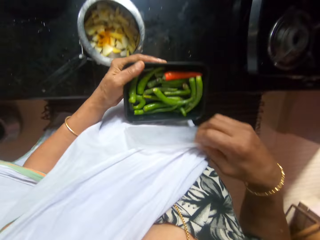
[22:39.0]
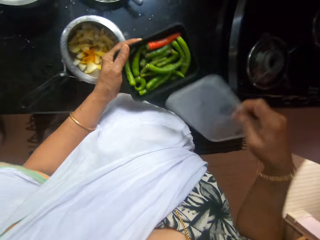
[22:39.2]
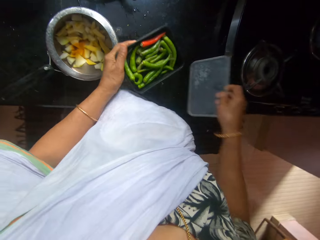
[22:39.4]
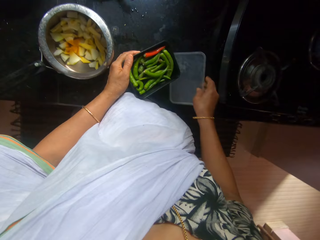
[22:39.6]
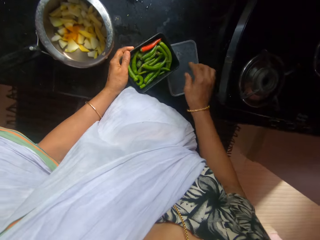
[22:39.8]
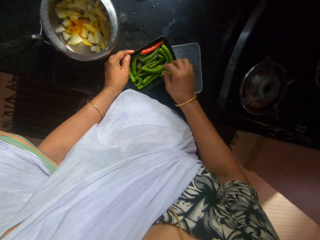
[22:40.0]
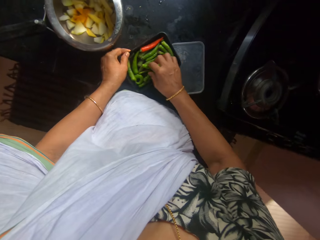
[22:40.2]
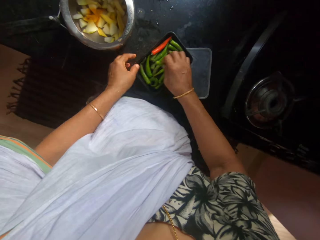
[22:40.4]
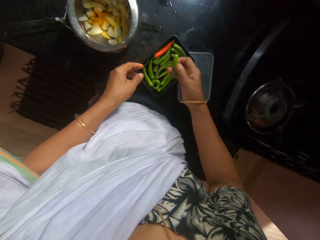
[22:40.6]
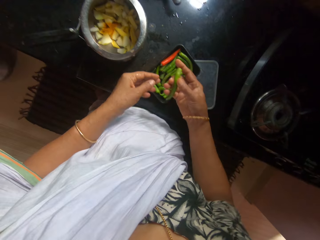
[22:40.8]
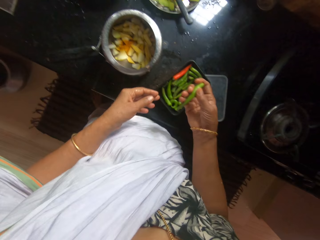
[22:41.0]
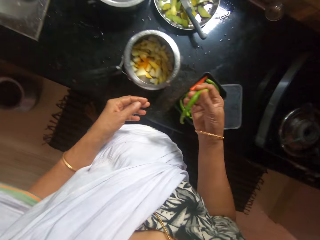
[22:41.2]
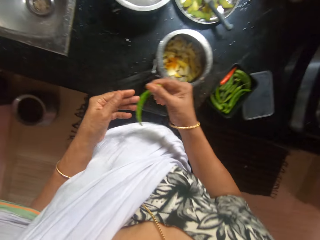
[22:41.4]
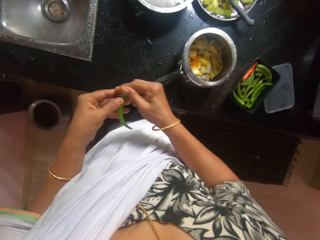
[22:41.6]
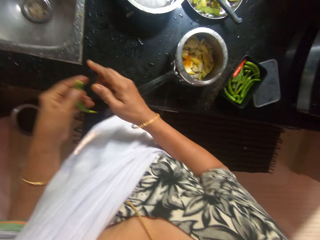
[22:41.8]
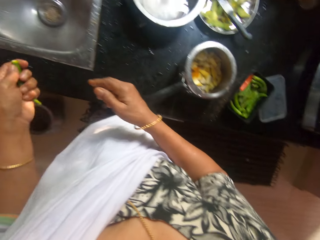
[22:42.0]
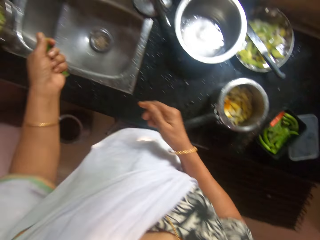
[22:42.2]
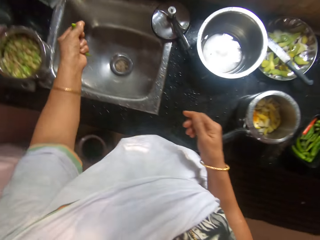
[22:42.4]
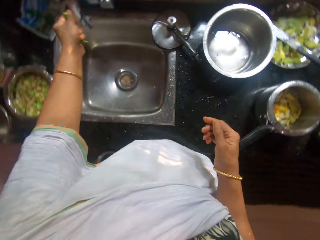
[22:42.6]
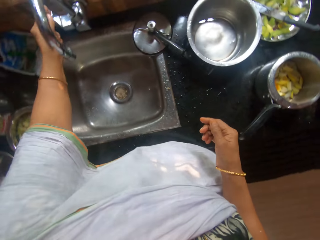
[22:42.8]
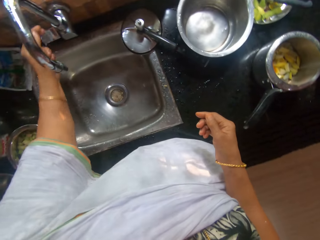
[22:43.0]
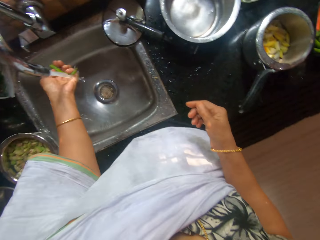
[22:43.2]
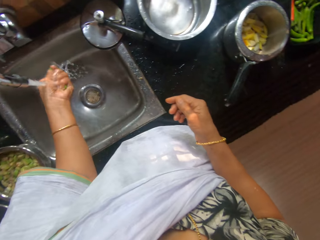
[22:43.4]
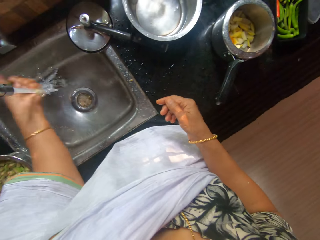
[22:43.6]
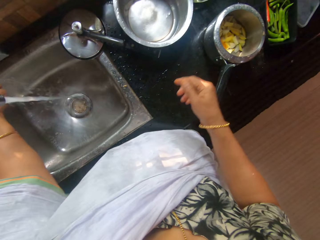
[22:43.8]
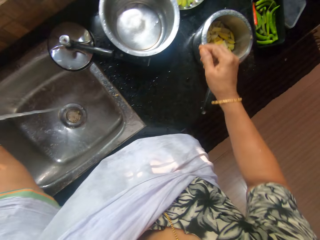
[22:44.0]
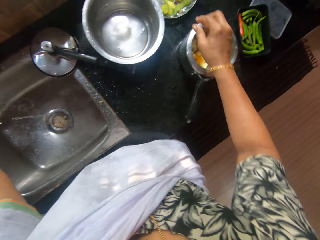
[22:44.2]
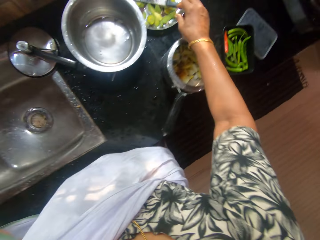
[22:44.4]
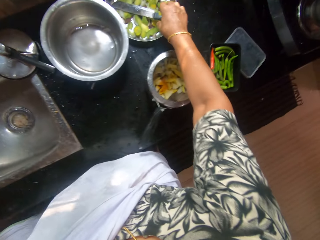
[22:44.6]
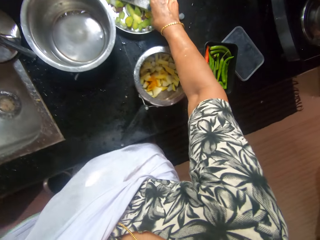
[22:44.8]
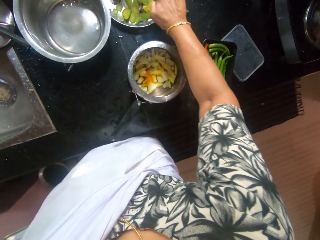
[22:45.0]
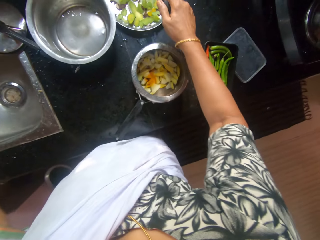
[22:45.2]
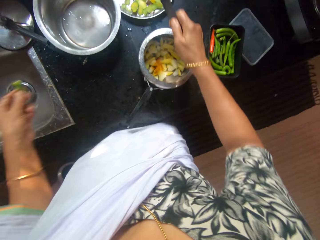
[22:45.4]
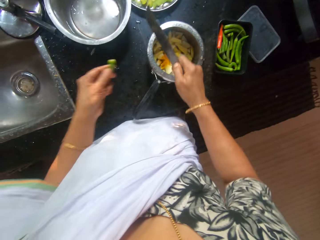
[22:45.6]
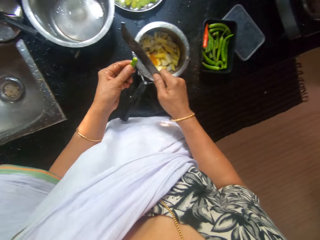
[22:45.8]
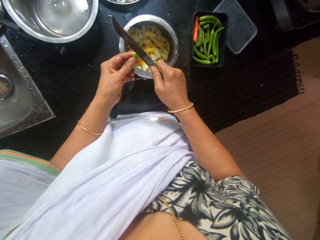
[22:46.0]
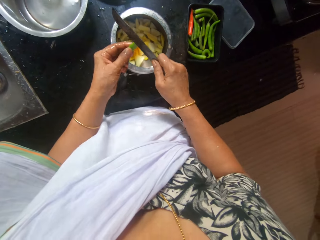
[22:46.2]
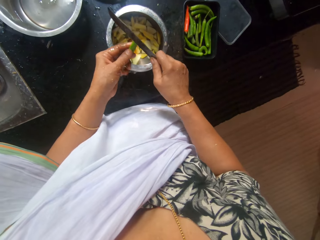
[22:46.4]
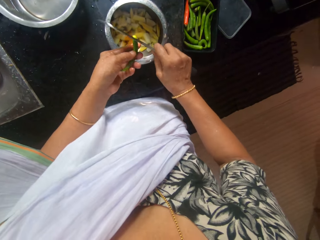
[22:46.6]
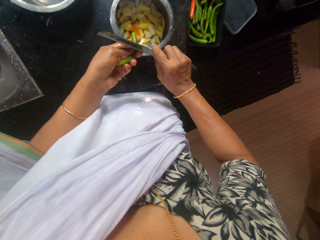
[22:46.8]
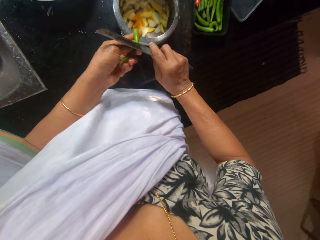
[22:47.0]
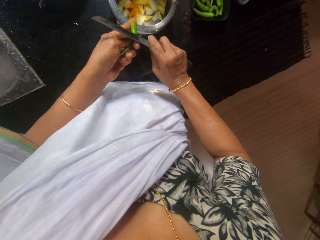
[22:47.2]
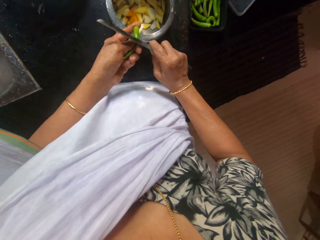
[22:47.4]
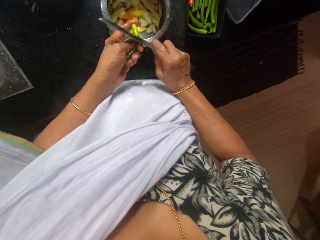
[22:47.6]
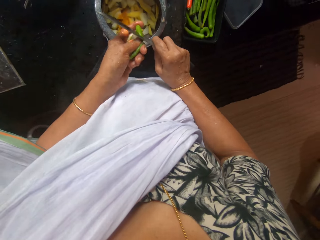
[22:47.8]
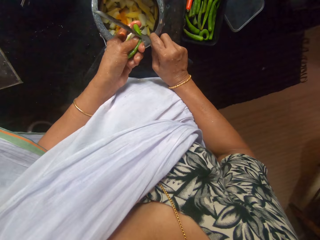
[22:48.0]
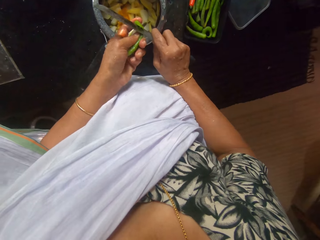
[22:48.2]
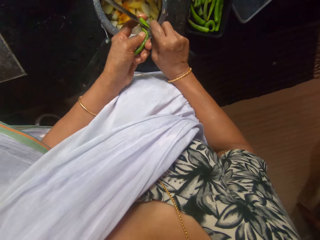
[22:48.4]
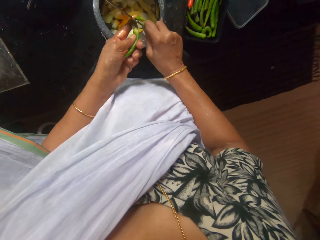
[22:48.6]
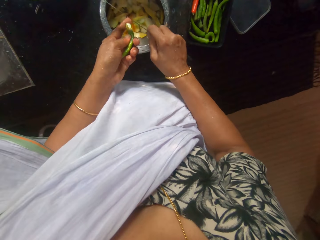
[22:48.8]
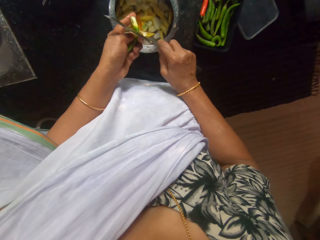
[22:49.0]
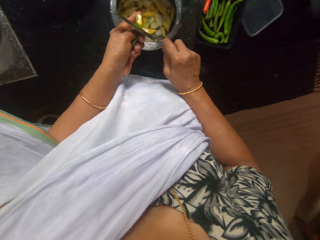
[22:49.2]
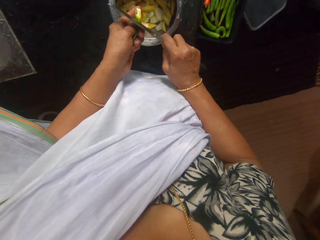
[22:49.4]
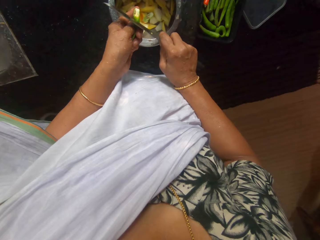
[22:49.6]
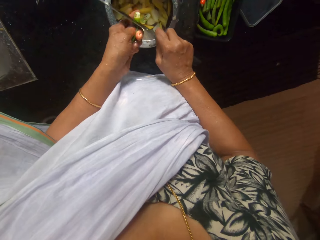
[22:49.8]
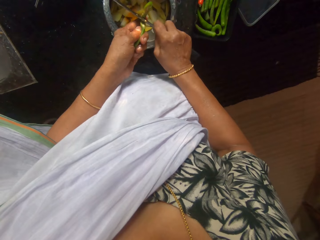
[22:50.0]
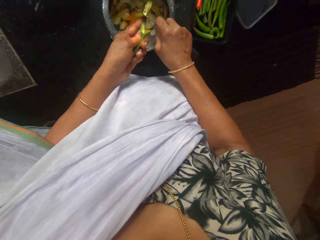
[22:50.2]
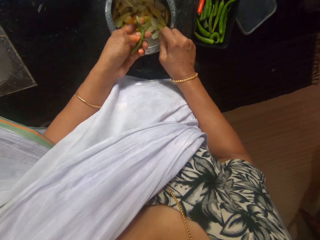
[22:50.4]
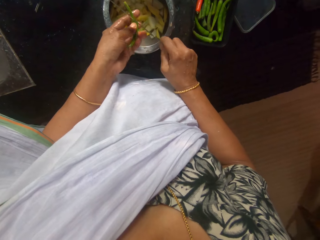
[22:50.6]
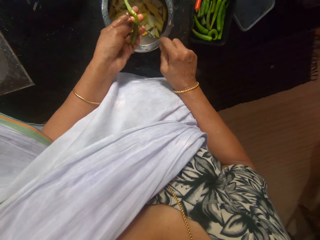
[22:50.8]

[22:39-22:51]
The camera wearer drops the cover lid on the kitchen counter with her right hand. She drops the plastic container on the kitchen counter with her left hand. She picks a green bean or pepper from the plastic container on the kitchen counter with her right hand. She passes the green bean from her right hand to her left hand. She opens the tap on the kitchen sink with her left hand. She washes the green bean under the tap with her left hand. She closes the tap on the kitchen sink with her right hand. She picks the knife from the plate with her right hand. She cuts the green pepper with the knife in her right hand.

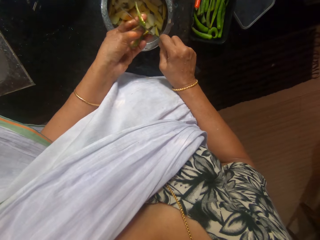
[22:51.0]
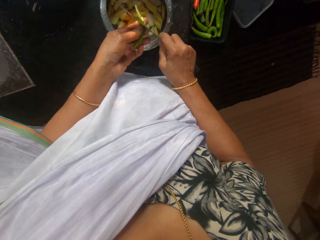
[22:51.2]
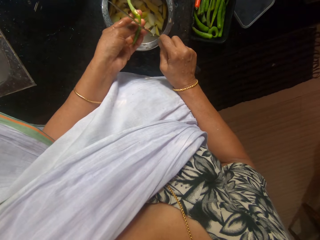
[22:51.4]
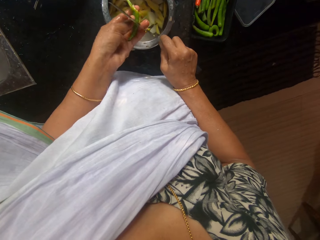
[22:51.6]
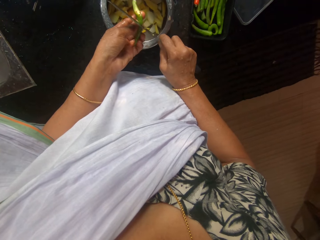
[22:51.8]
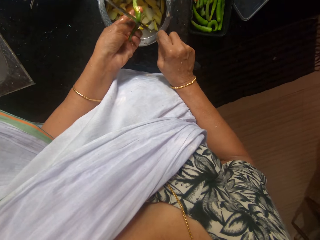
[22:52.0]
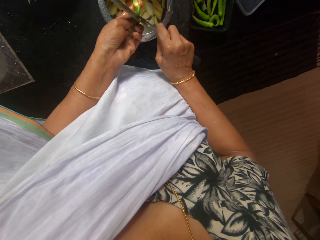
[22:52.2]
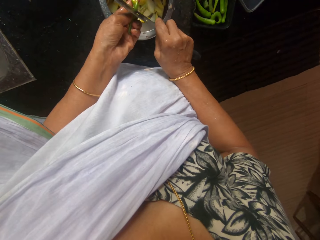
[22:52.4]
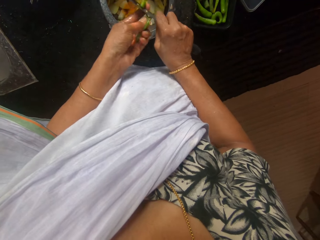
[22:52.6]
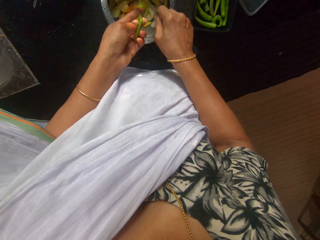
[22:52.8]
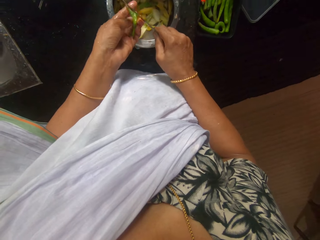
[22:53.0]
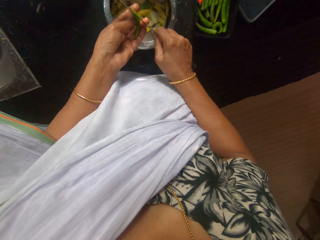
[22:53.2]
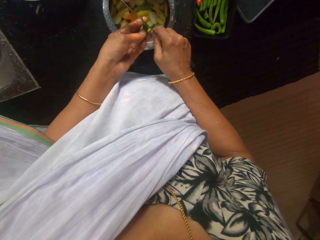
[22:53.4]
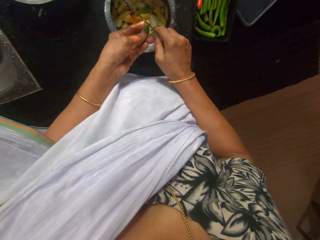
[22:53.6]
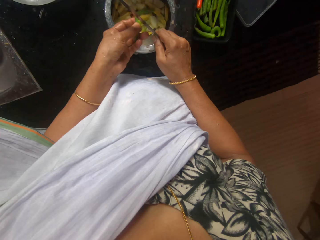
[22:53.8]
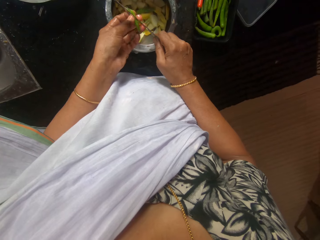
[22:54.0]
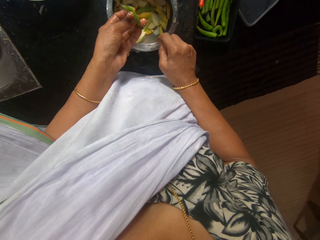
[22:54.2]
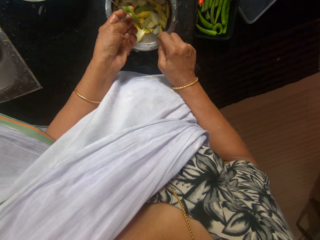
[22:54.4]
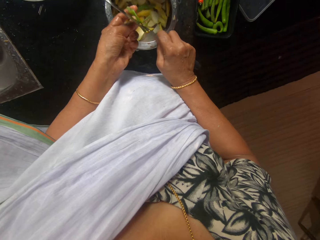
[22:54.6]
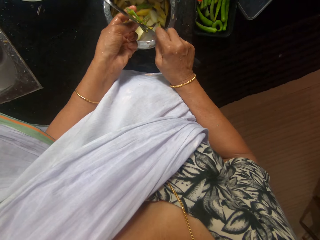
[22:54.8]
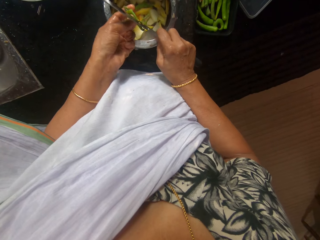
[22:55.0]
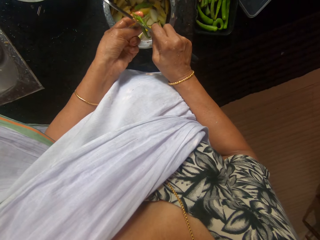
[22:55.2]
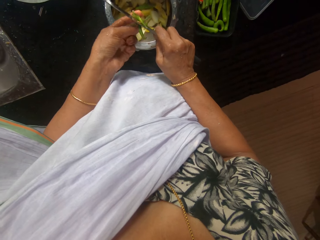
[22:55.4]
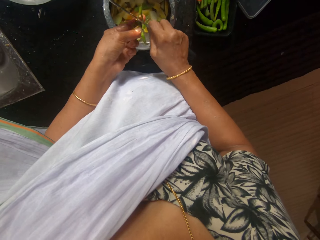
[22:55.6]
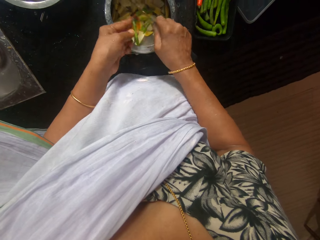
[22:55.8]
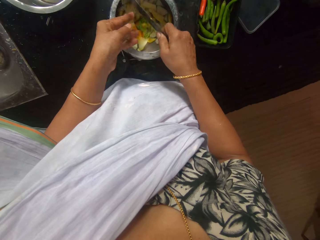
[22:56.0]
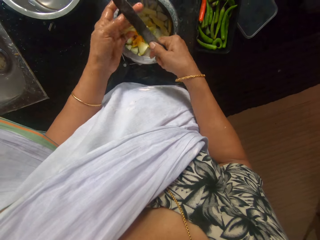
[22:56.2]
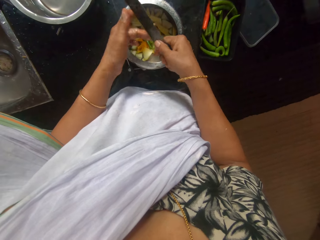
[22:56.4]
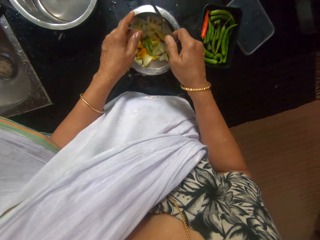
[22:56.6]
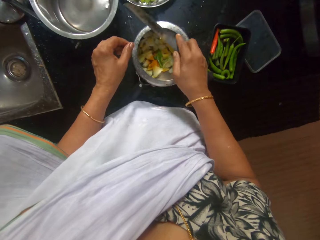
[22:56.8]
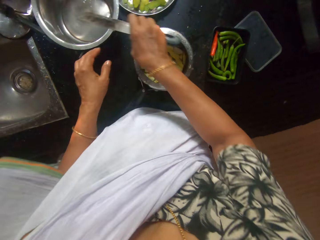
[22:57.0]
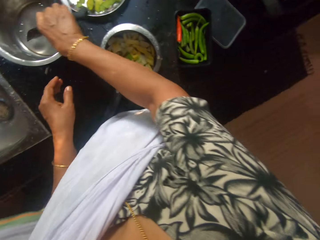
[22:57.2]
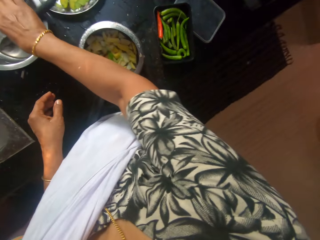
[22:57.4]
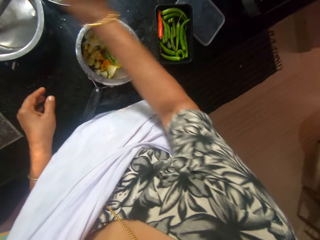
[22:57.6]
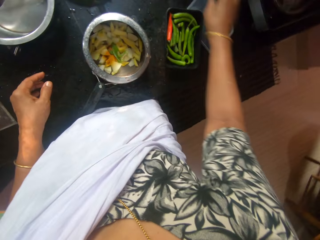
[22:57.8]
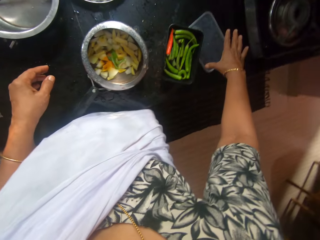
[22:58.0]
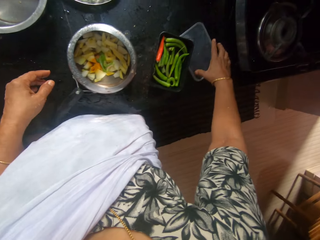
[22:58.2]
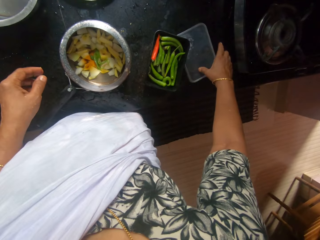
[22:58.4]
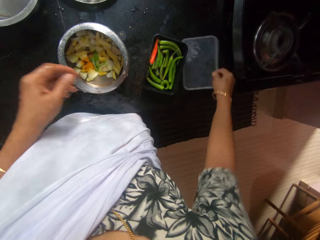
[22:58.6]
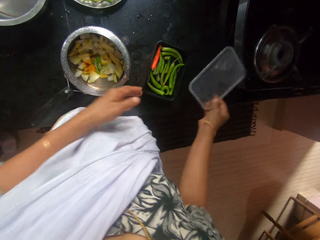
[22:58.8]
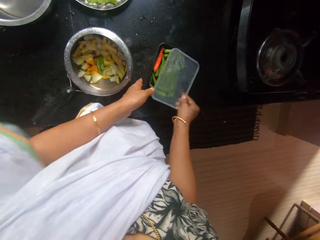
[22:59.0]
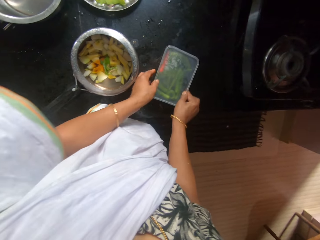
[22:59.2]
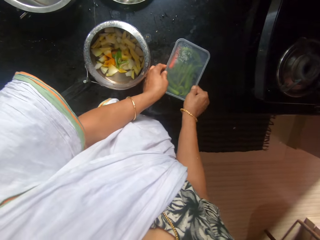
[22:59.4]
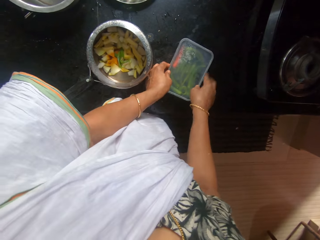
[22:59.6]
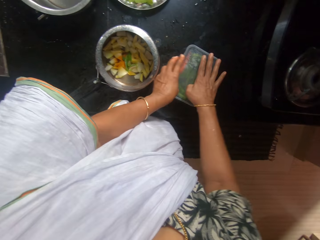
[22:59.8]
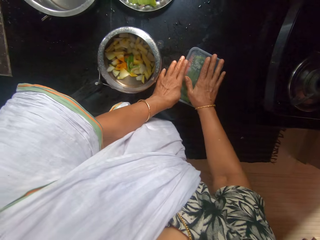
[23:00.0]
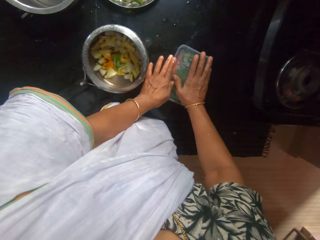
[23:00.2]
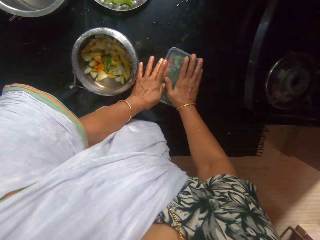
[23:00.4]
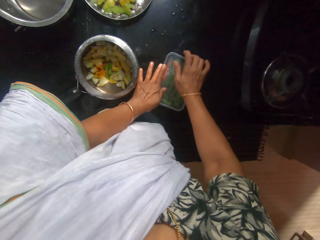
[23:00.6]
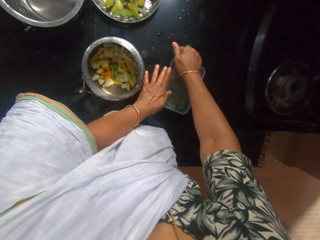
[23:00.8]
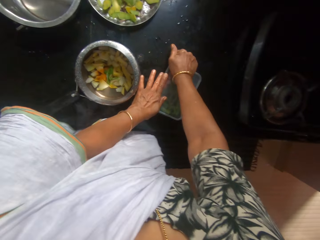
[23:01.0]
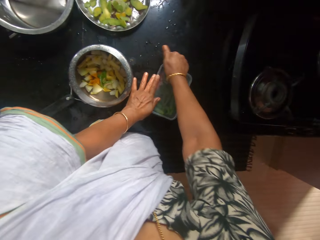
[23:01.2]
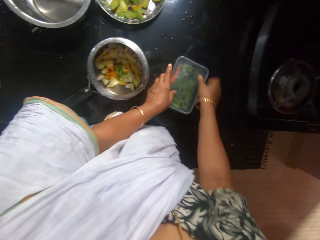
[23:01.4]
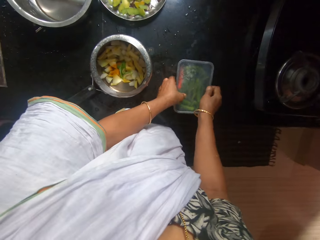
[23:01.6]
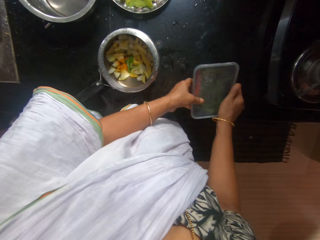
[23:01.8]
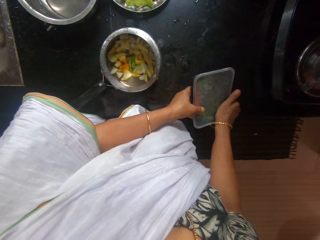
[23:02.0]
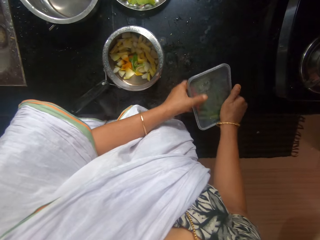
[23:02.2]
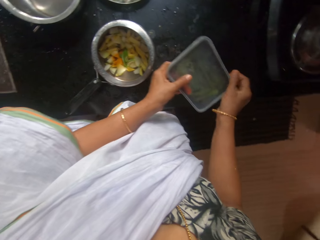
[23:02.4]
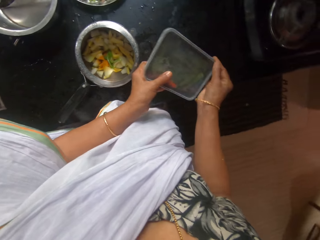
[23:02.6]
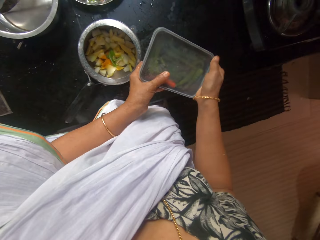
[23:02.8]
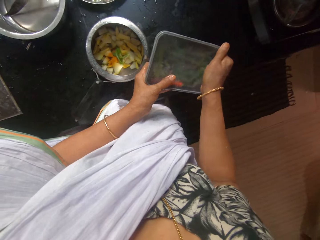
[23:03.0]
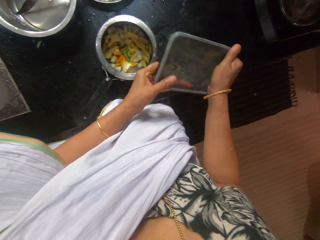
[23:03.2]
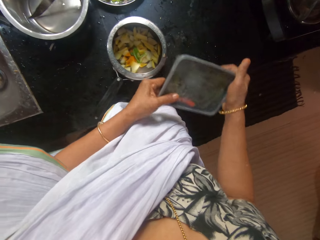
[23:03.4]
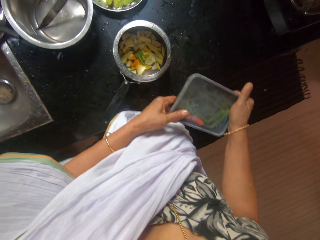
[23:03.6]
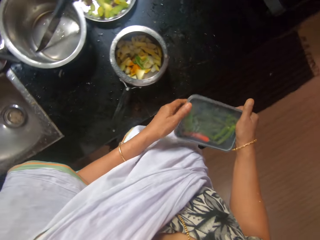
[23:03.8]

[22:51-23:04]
The camera wearer drops the knife in a bowl with her right hand. She picks the lid of the bowl with her right hand from the countertop. She covers the bowl with both hands. She picks the bowl from the countertop with both hands.
